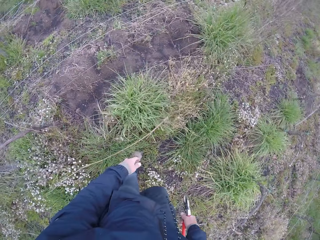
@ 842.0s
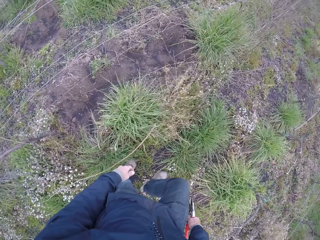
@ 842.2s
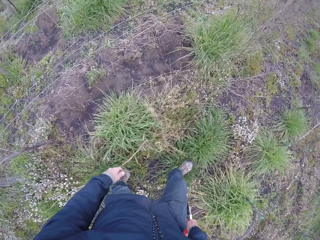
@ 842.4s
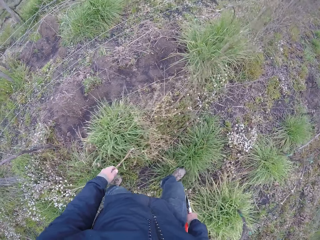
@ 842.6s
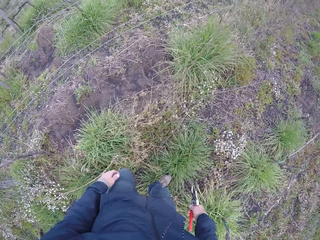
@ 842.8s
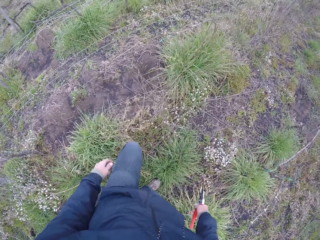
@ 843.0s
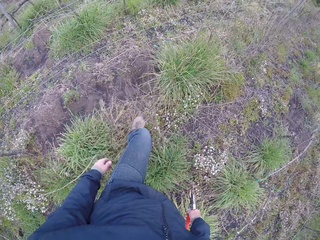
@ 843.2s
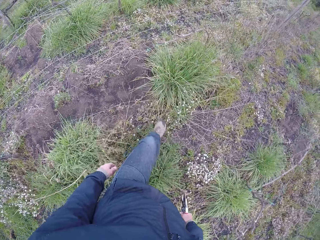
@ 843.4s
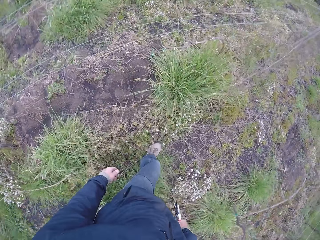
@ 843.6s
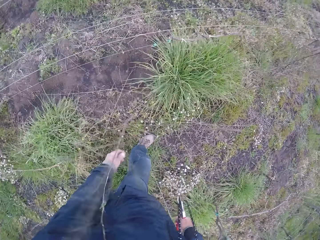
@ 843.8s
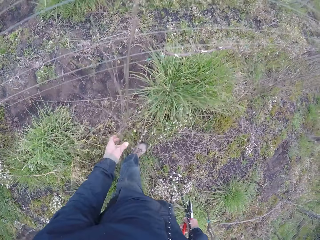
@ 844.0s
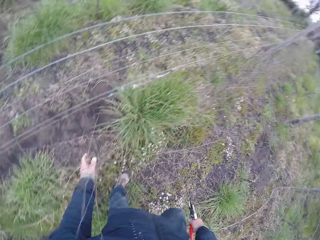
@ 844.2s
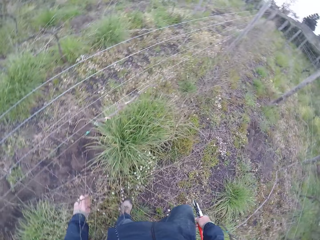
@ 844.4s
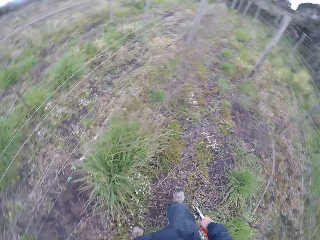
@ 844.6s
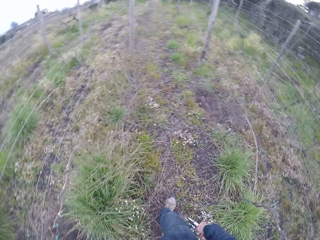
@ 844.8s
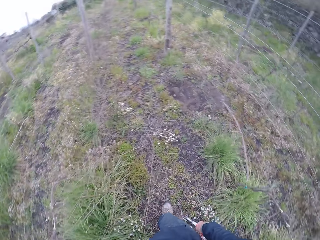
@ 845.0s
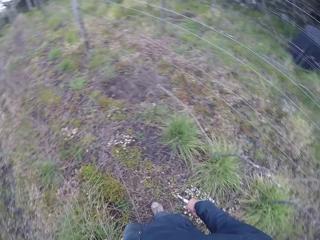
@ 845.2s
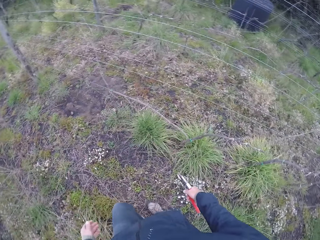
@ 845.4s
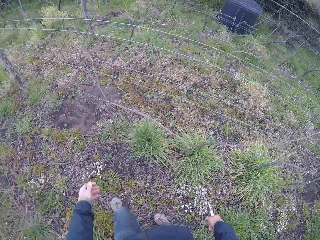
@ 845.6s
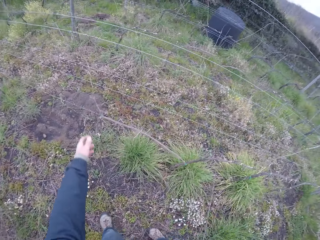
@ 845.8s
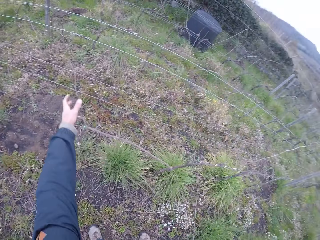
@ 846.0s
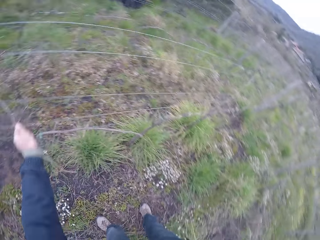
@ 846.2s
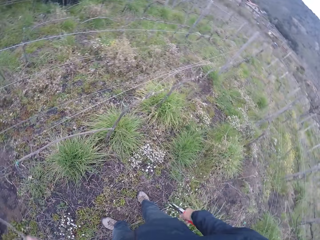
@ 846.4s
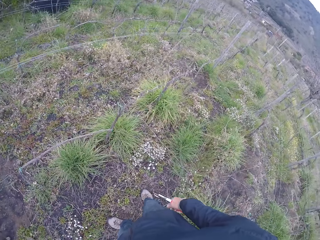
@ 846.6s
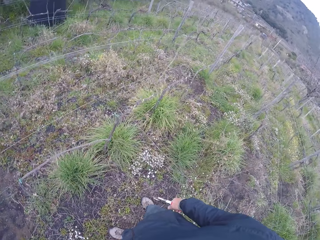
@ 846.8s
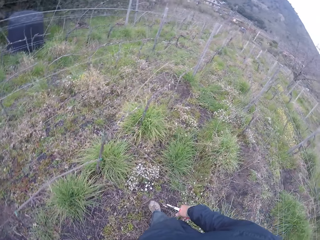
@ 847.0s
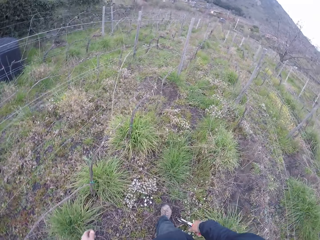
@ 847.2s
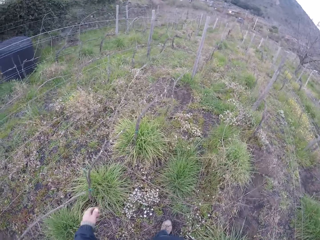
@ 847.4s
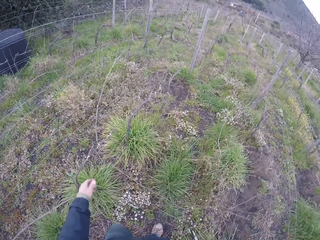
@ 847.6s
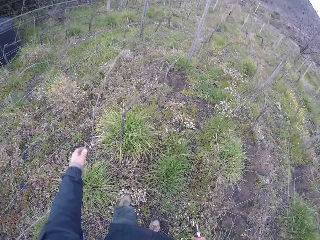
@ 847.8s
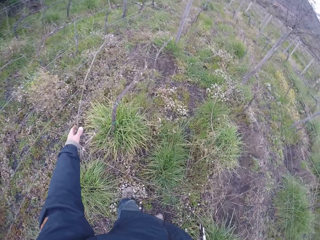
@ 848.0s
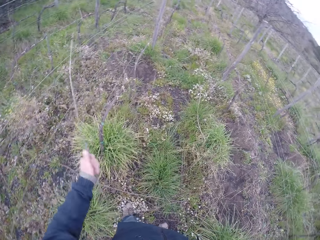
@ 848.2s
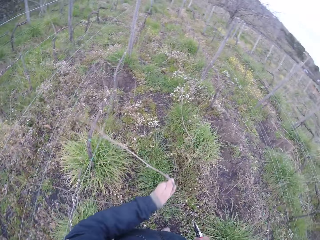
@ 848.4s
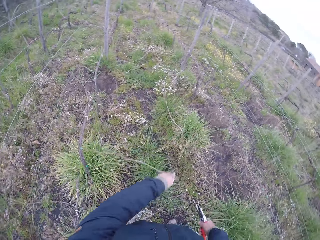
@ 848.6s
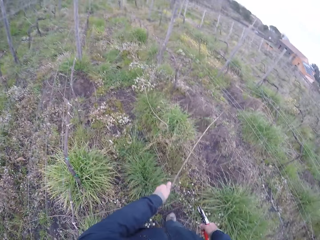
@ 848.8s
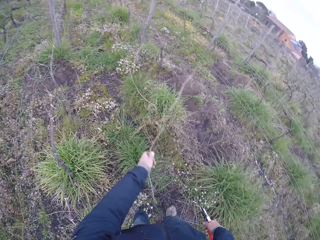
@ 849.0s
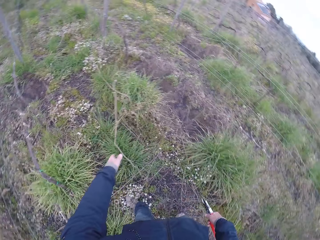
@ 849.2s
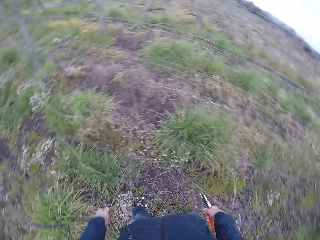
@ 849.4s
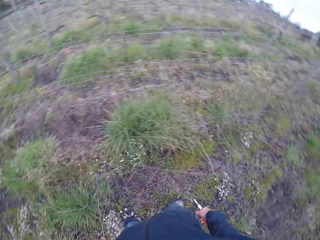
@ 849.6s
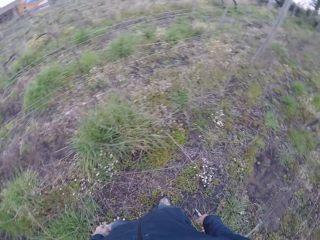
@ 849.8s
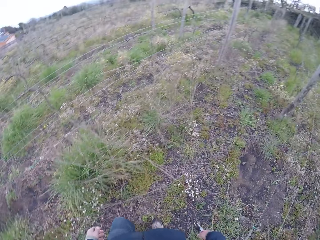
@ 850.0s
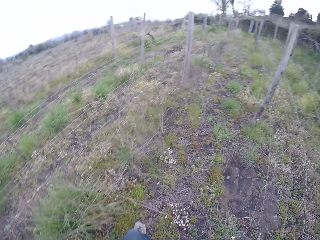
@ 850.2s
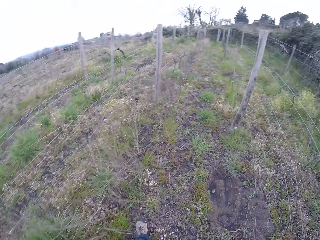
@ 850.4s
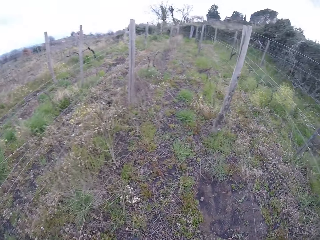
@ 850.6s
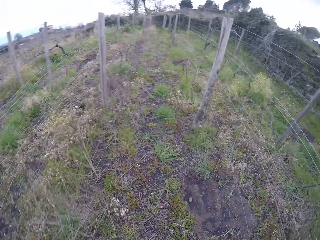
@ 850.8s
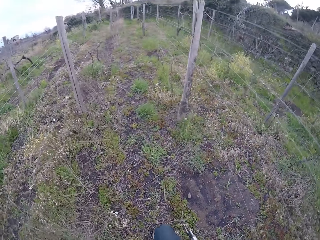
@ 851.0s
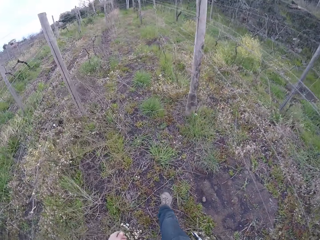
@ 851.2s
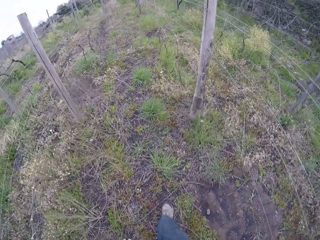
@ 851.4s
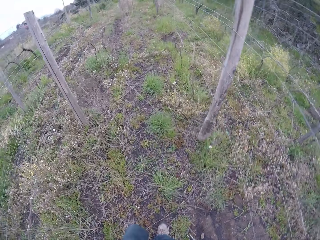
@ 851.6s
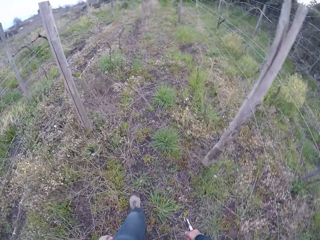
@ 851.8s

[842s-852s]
The camera wearer drops the twig on the ground. They grab a twig. They grab a twig again.

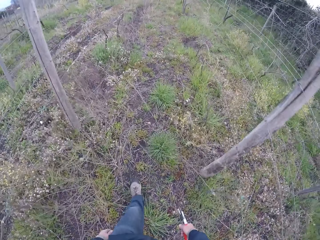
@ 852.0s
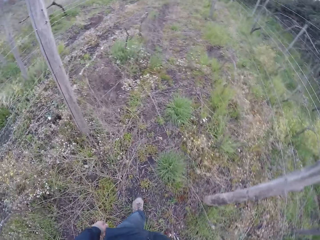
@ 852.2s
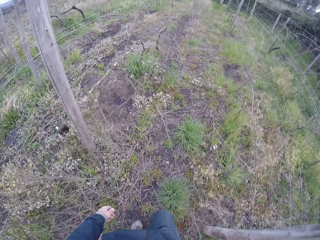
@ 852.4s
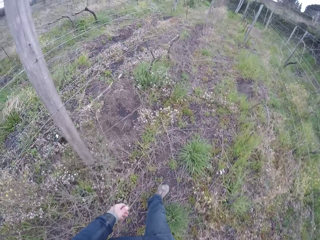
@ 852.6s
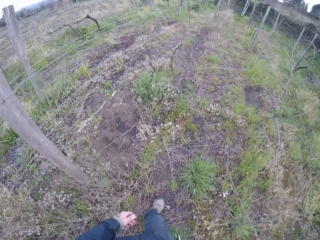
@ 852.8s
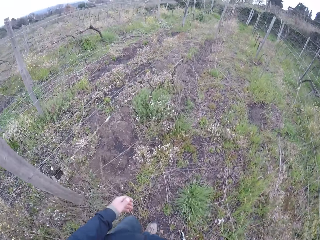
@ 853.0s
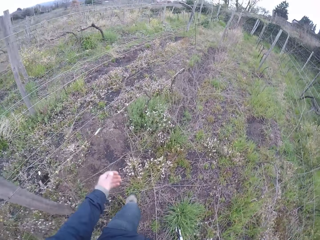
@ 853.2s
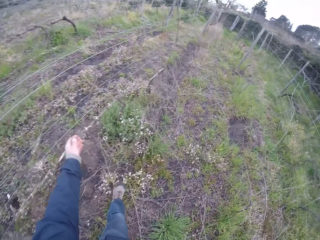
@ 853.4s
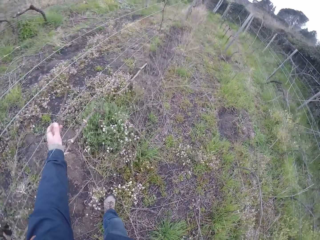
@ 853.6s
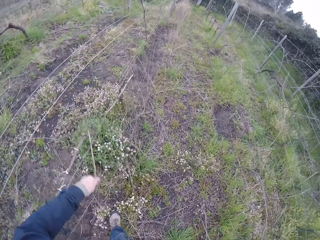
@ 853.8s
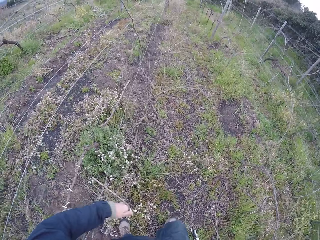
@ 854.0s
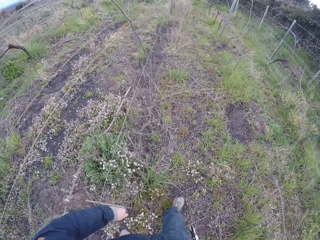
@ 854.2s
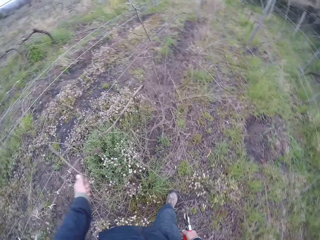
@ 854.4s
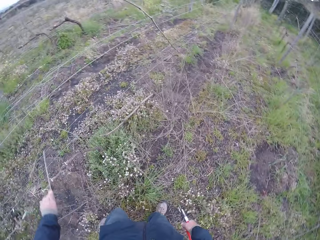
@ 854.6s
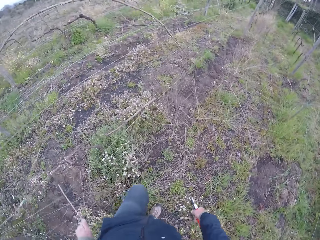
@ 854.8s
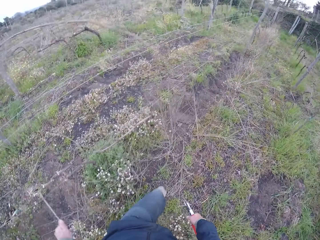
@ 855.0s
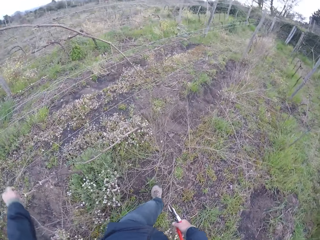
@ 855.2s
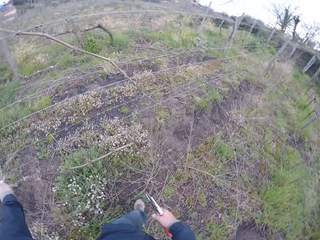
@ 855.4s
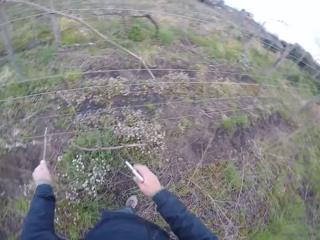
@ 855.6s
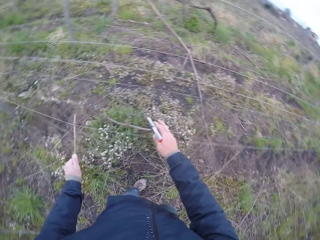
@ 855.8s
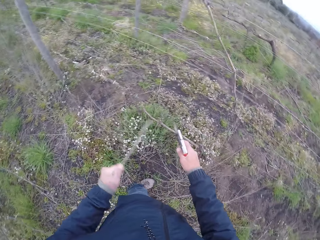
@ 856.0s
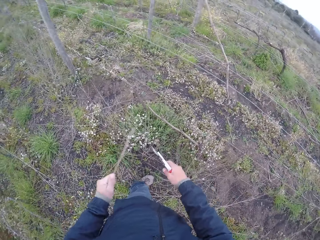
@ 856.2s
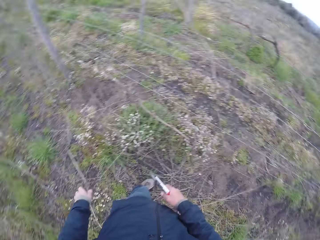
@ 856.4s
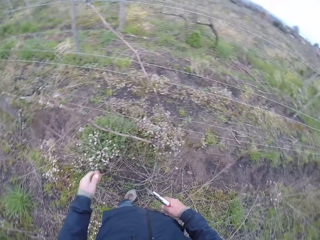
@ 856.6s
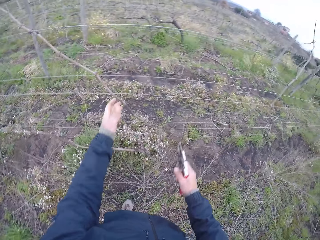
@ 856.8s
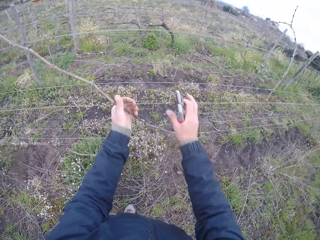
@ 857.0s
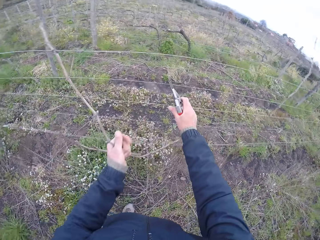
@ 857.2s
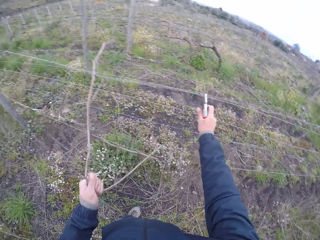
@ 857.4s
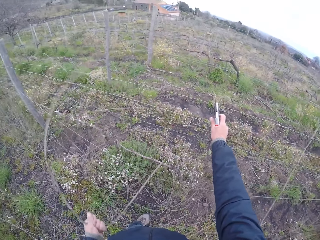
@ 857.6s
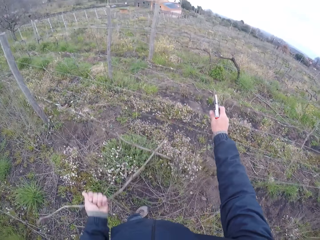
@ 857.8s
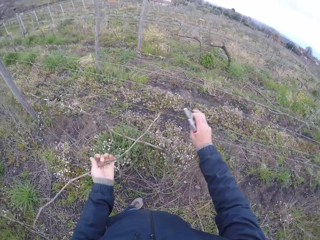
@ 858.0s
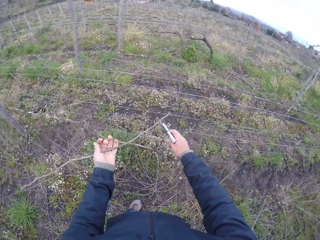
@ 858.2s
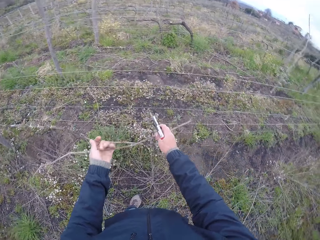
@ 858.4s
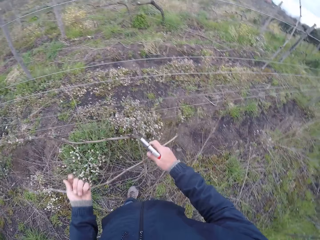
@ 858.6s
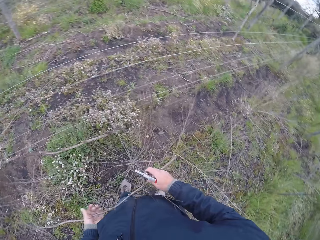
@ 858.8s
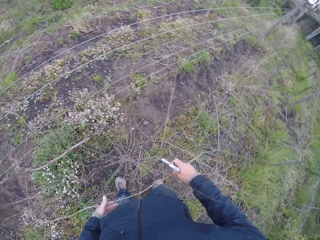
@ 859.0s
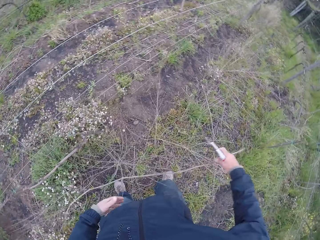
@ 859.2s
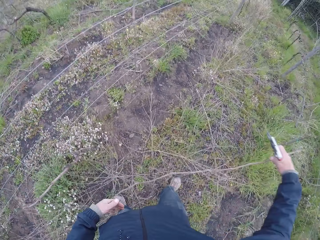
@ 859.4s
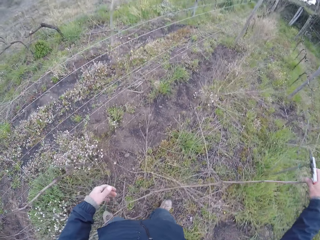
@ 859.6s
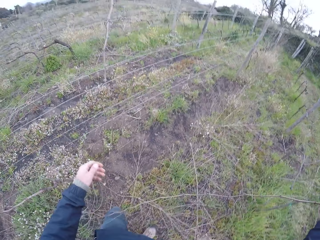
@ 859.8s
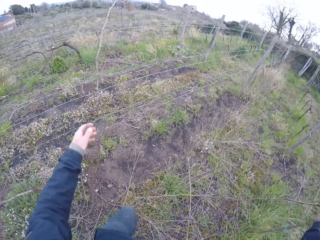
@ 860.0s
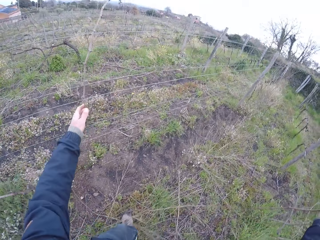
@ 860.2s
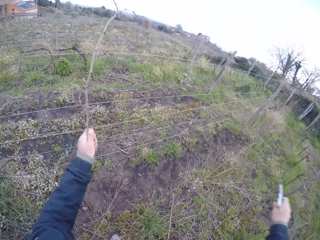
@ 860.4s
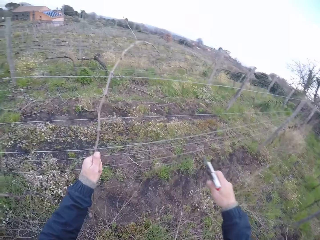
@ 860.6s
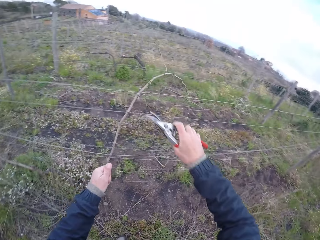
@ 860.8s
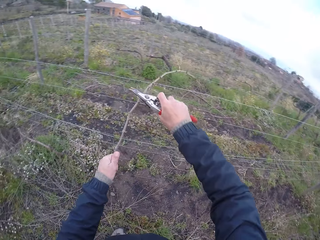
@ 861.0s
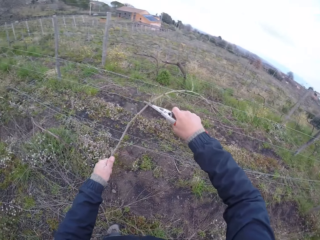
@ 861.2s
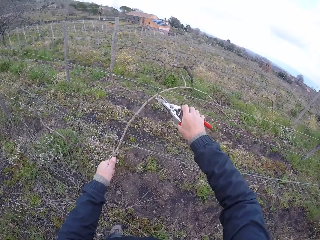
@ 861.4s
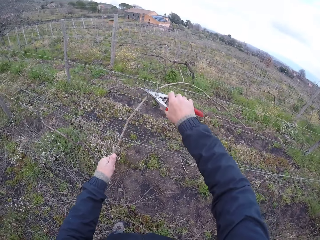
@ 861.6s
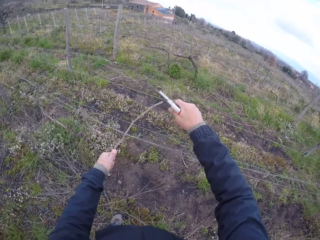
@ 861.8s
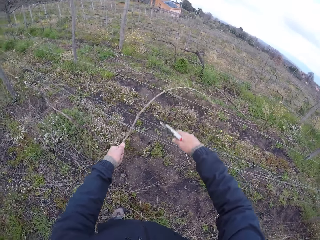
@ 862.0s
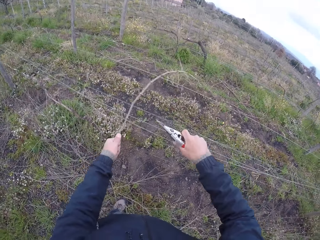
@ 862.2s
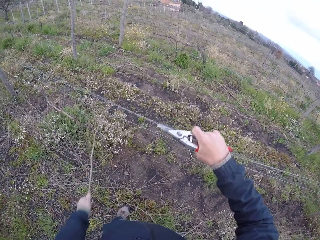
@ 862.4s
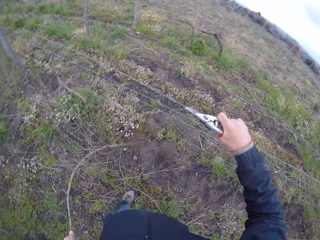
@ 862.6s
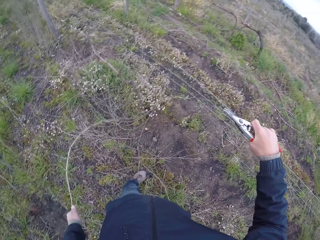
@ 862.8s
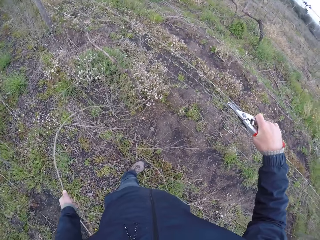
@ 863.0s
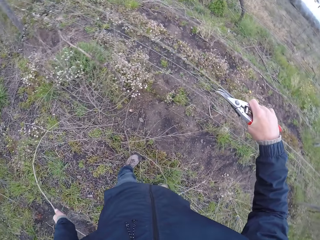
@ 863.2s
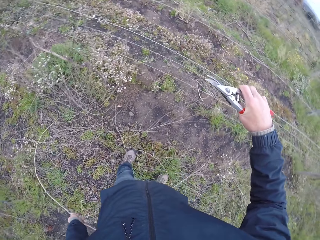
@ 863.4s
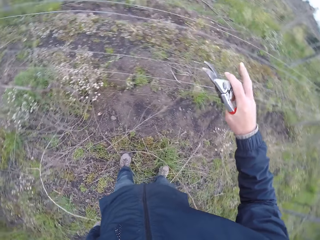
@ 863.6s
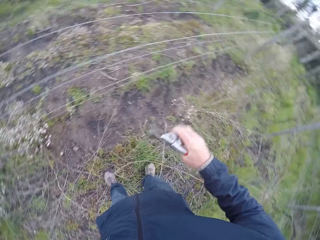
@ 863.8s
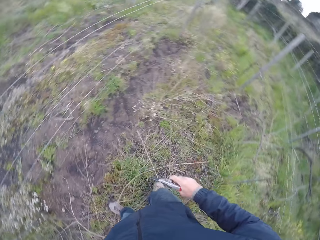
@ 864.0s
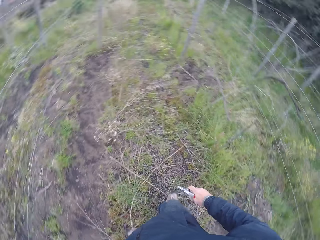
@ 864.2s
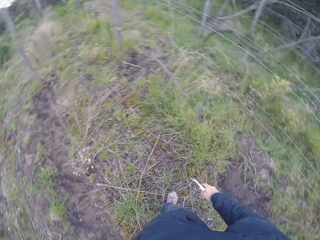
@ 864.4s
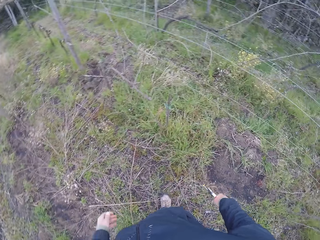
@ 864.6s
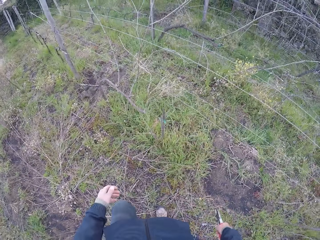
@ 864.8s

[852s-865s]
The camera wearer grabs a twig. He cuts the twig. He grabs a twig. He cuts the twig with the pruner in his right hand. He drops the twig to the ground with his left hand.
